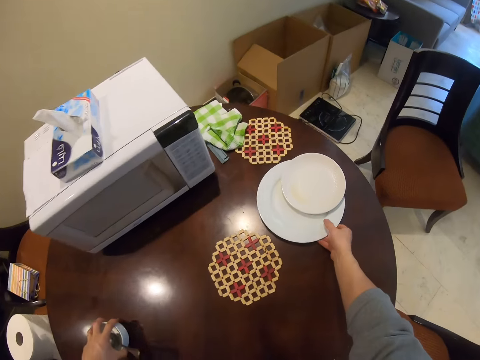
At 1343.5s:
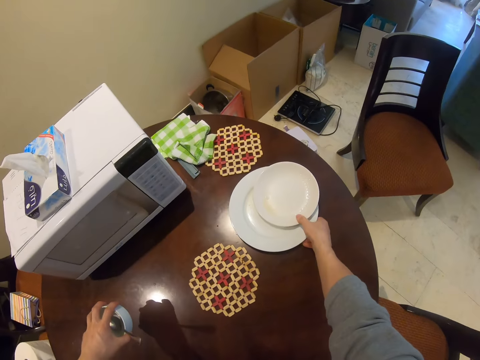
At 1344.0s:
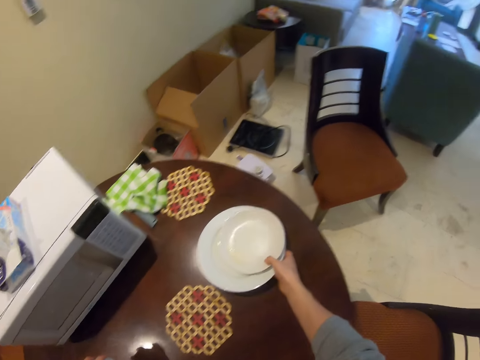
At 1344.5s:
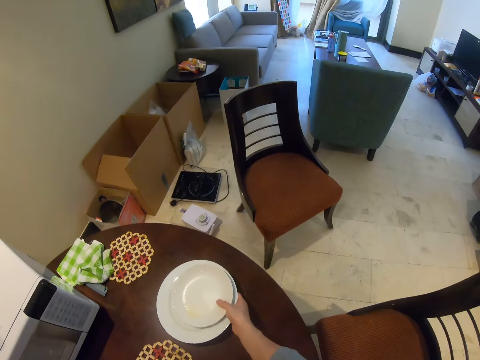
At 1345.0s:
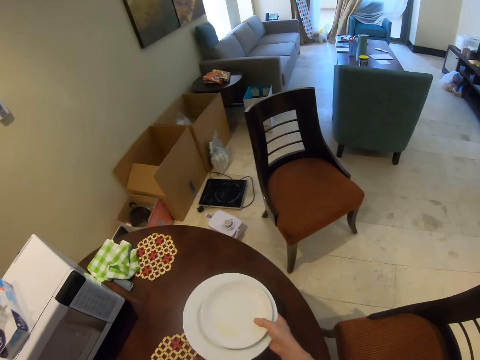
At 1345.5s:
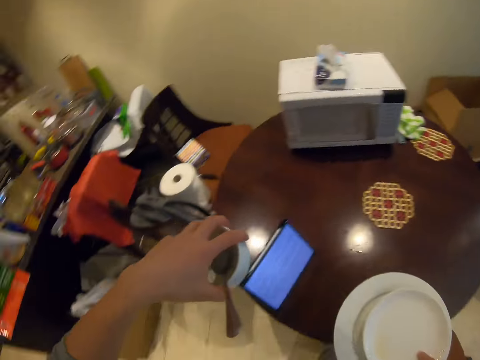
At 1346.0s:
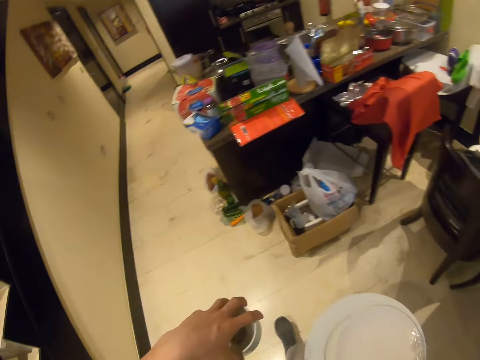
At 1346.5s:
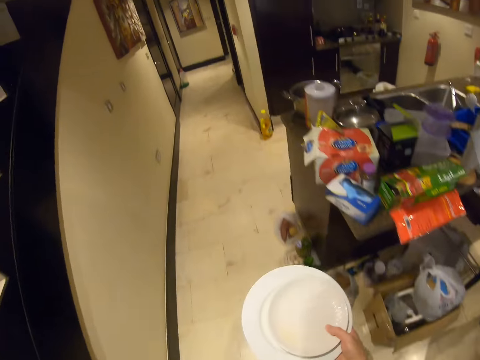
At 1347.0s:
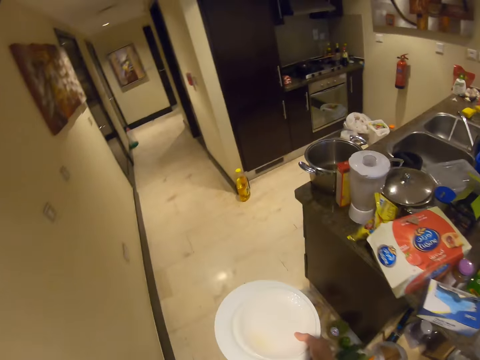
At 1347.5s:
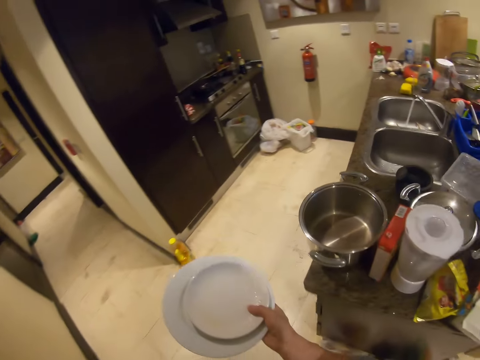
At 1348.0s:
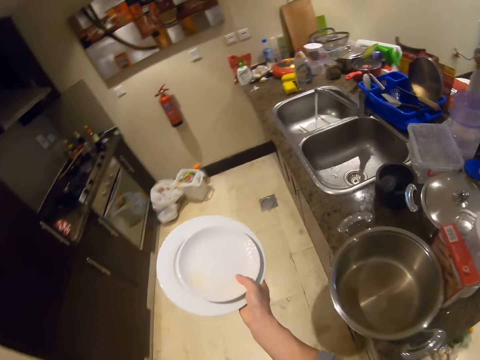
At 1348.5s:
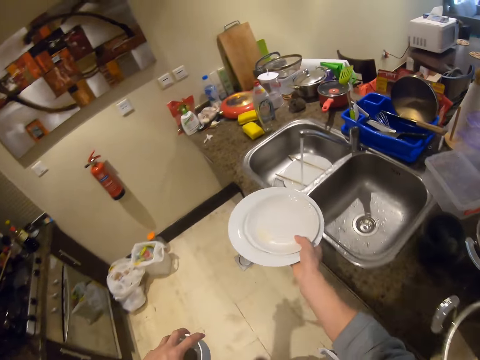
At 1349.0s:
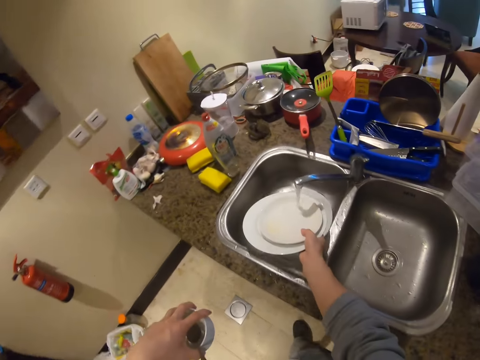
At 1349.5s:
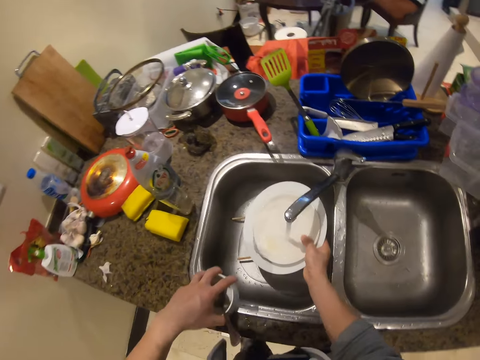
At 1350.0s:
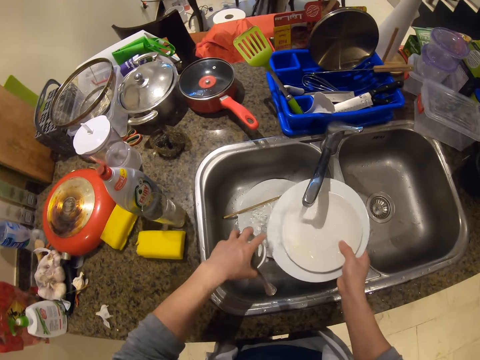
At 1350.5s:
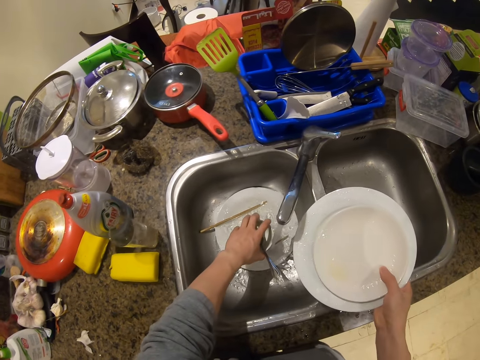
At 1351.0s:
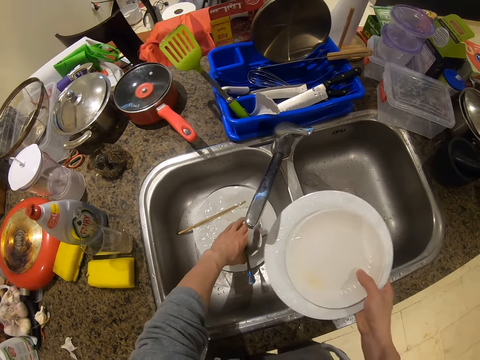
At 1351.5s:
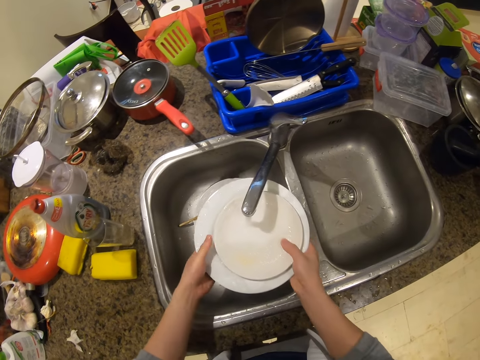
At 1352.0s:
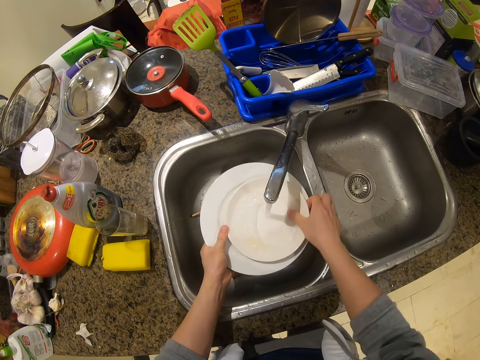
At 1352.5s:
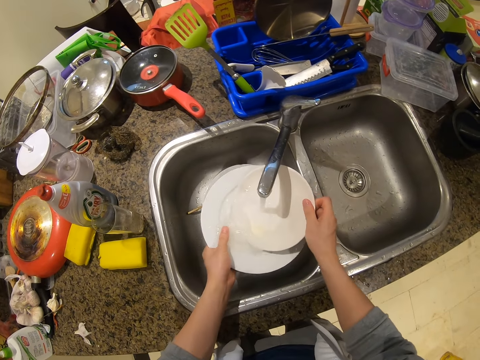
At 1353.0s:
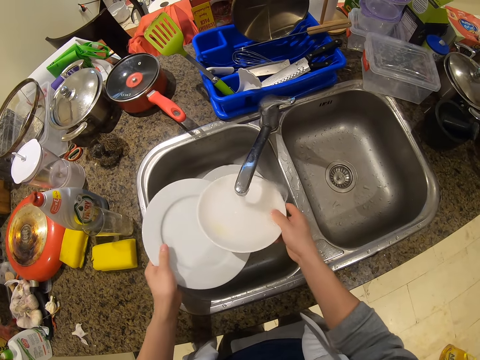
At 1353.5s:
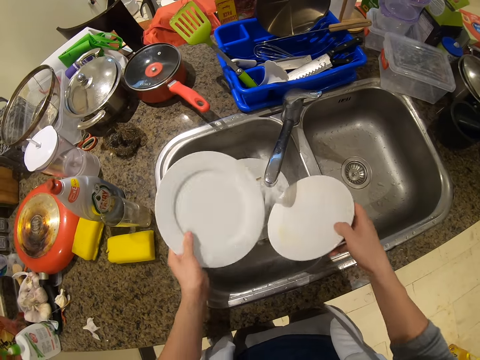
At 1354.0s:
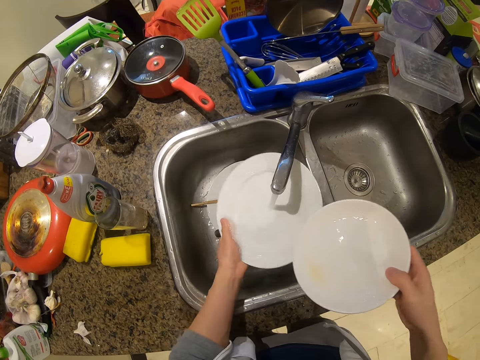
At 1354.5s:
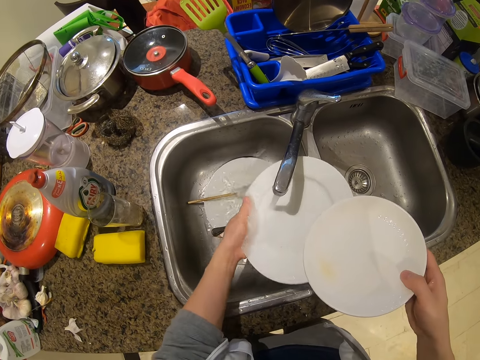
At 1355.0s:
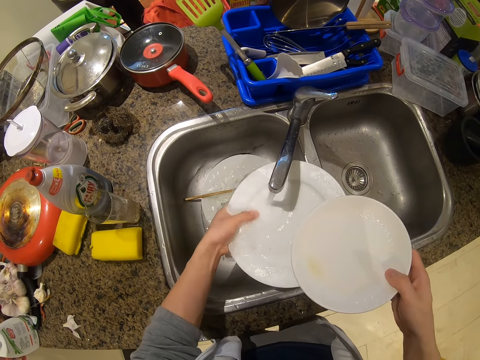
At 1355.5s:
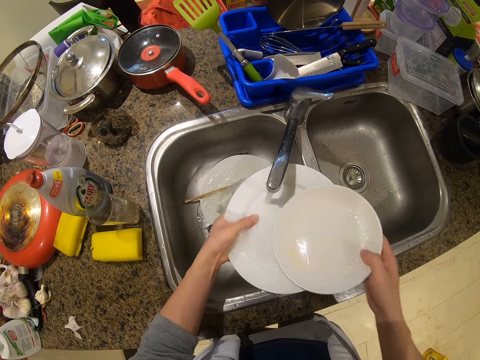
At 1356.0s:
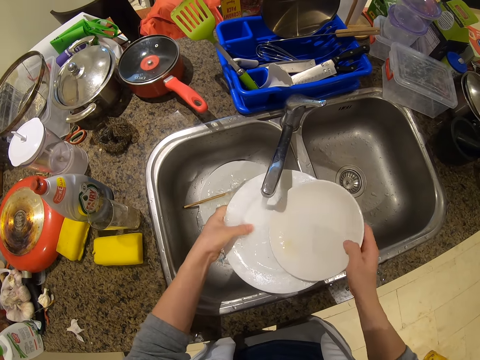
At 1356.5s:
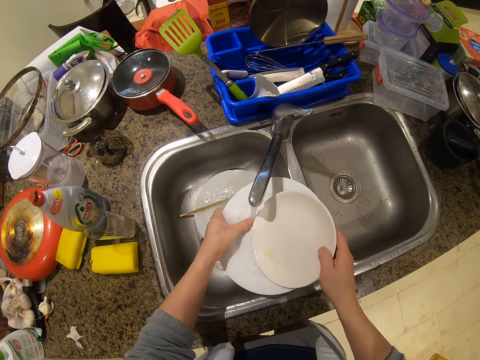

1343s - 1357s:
The camera wearer picks up the plate and a cup. They walk towards the sink. They place the cup in the sink. They rinse the plates.

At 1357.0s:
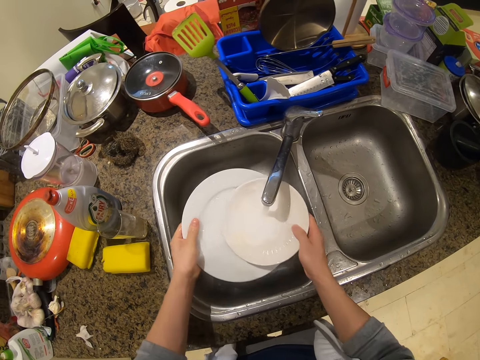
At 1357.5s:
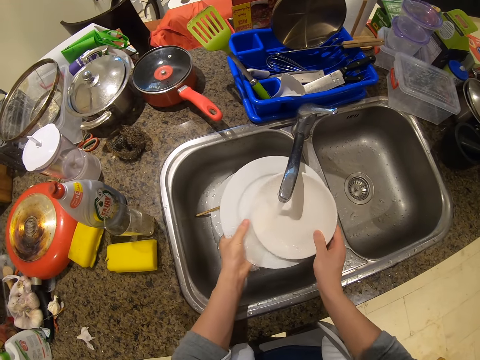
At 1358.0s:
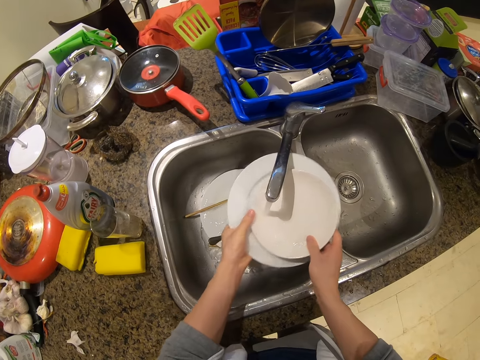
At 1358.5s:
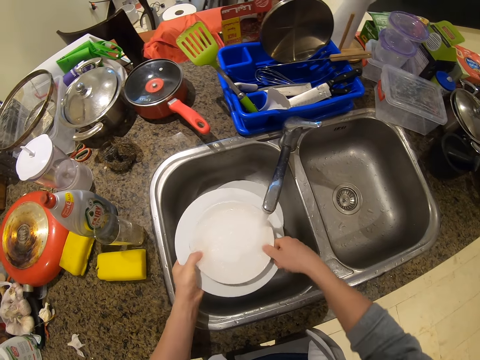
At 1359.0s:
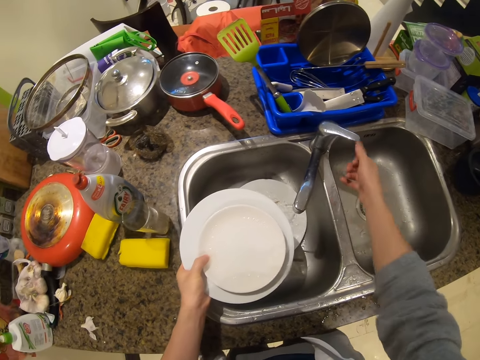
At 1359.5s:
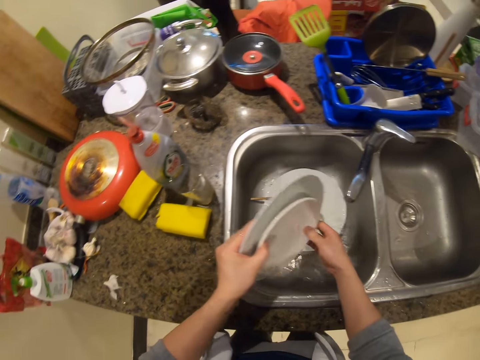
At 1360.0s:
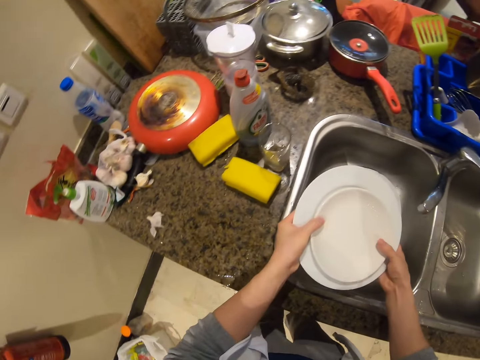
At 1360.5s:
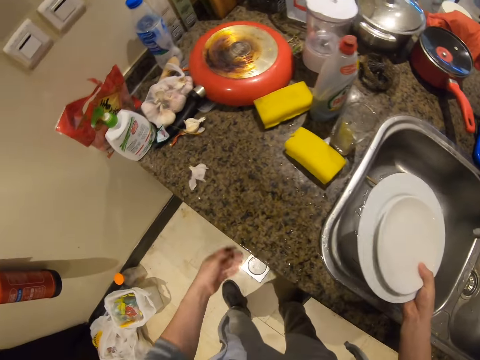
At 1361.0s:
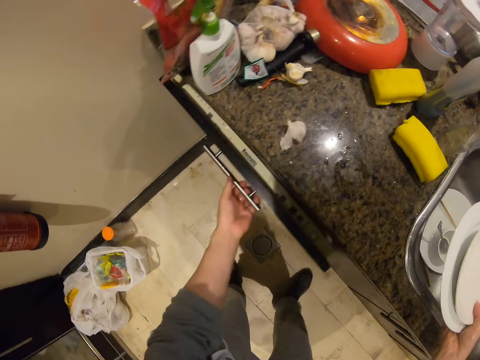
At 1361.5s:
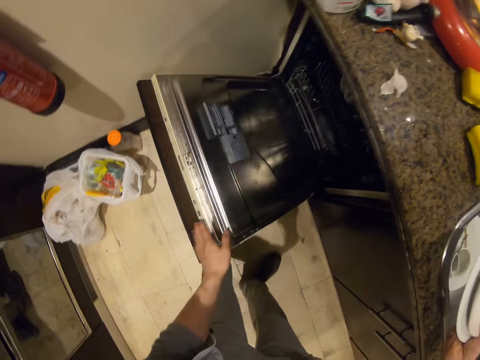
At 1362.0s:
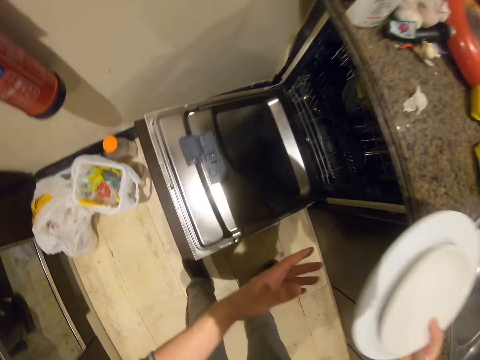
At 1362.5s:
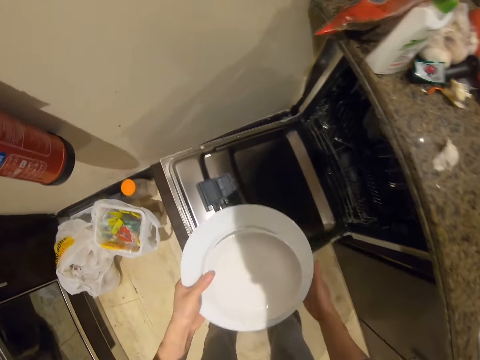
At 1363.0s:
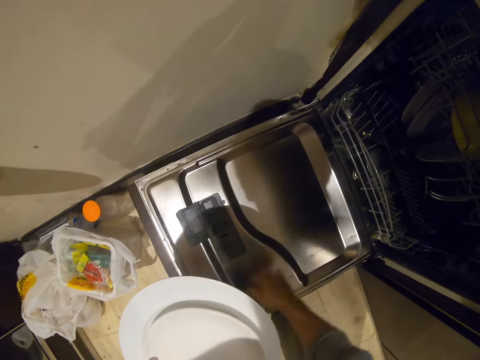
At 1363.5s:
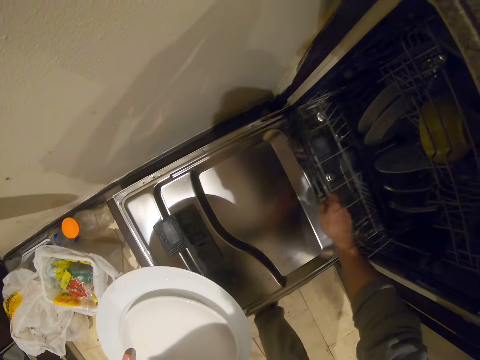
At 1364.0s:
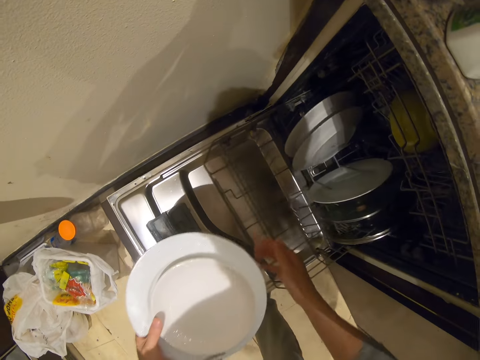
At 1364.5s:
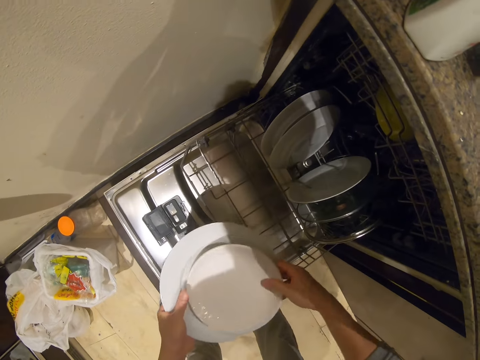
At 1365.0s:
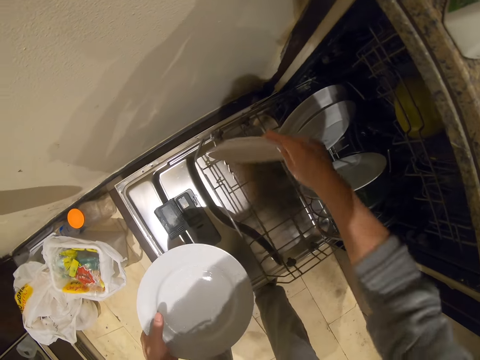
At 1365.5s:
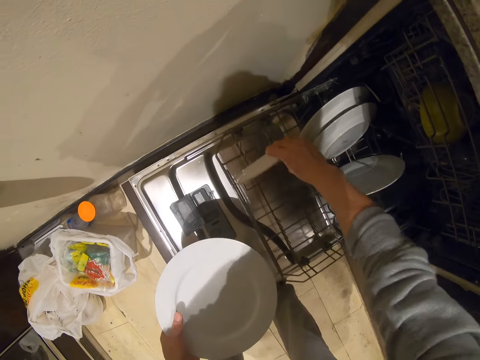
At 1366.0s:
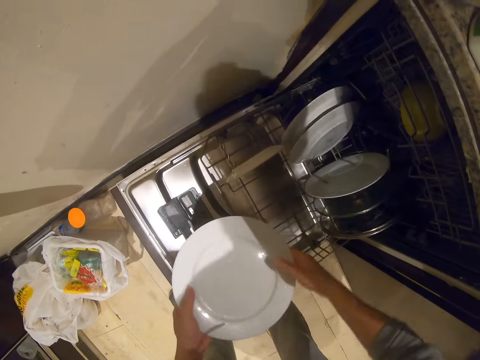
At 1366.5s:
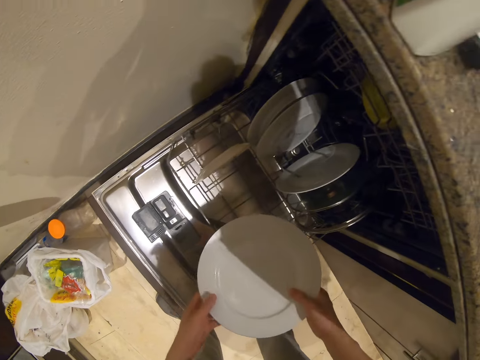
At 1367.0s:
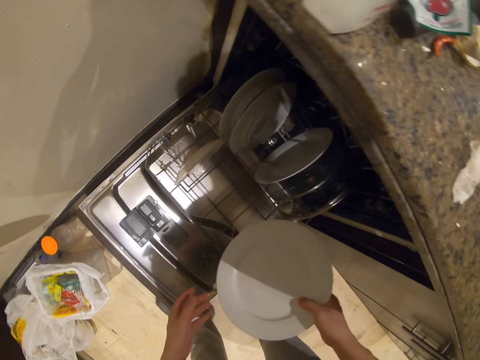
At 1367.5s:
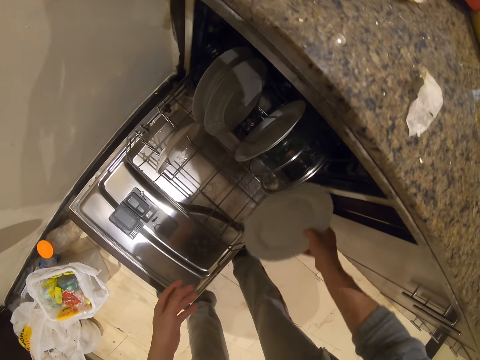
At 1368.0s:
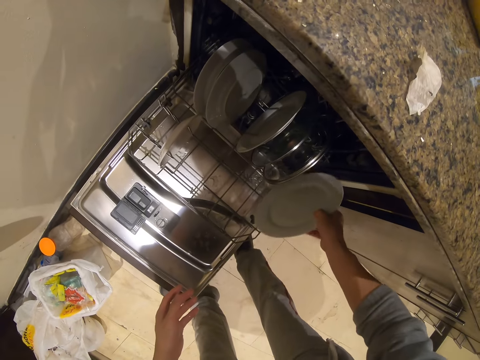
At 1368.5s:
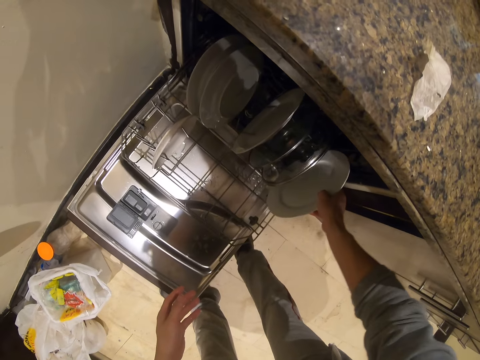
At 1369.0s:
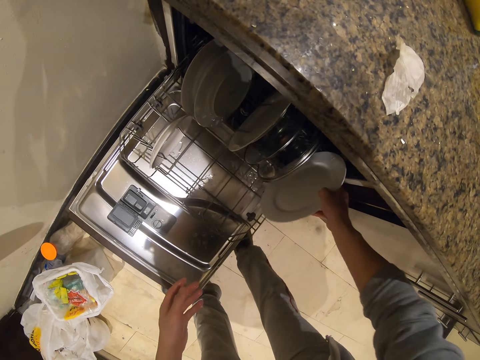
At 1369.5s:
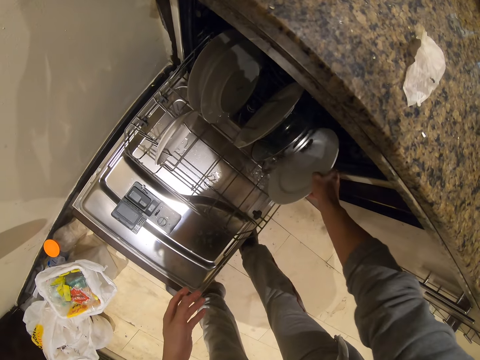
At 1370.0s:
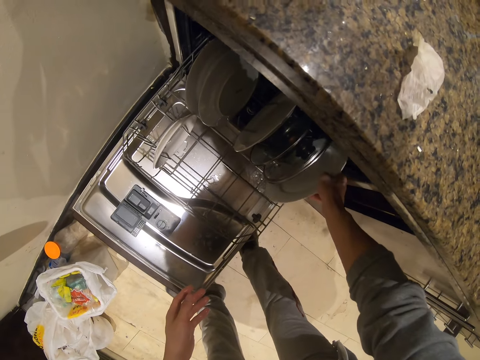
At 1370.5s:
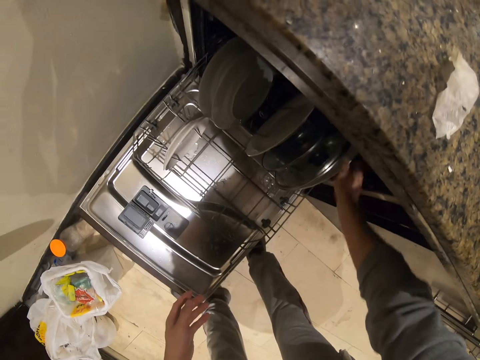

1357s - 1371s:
The camera wearer turns off the tap. They pull the drawer. They open the cabinet. They pull the drawer again. They place the plate in the cabinet. They place the other plate in the cabinet.
